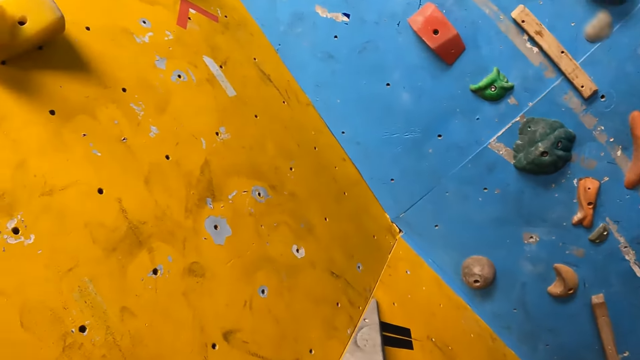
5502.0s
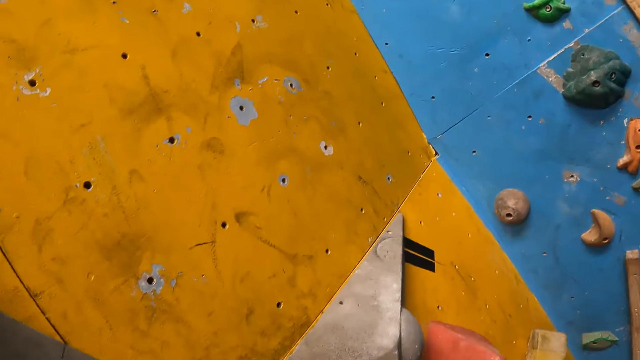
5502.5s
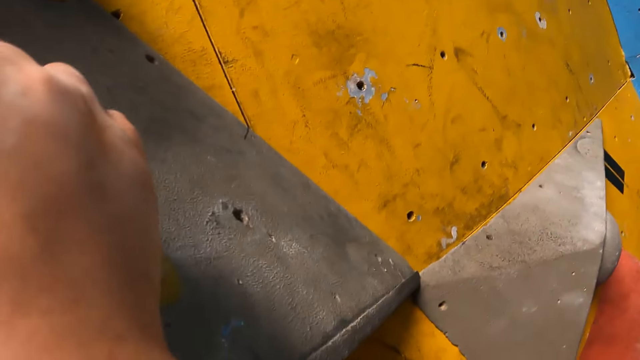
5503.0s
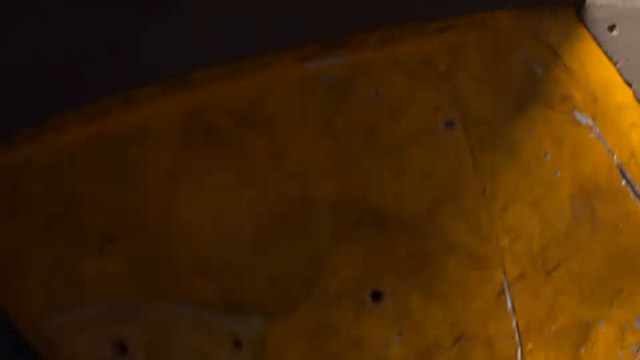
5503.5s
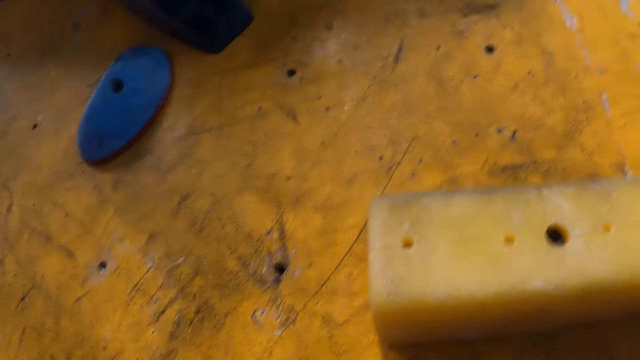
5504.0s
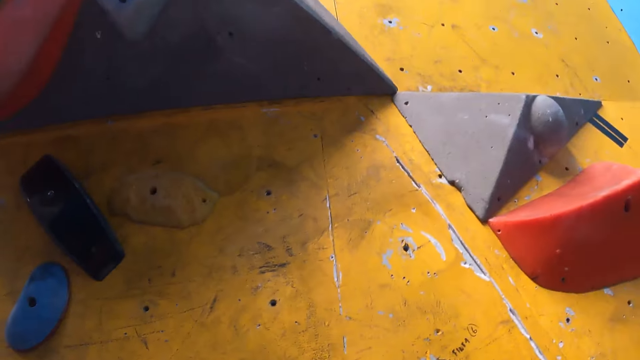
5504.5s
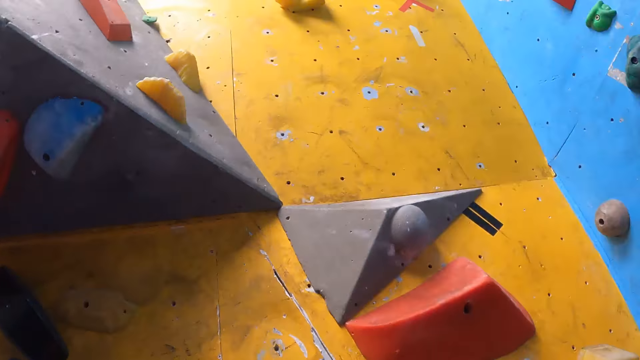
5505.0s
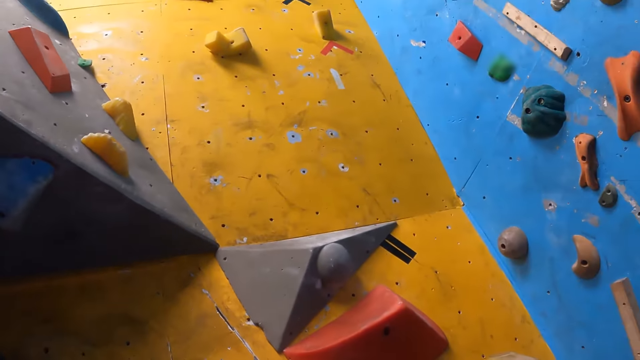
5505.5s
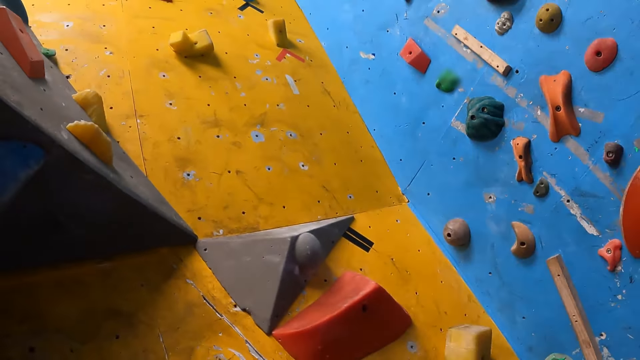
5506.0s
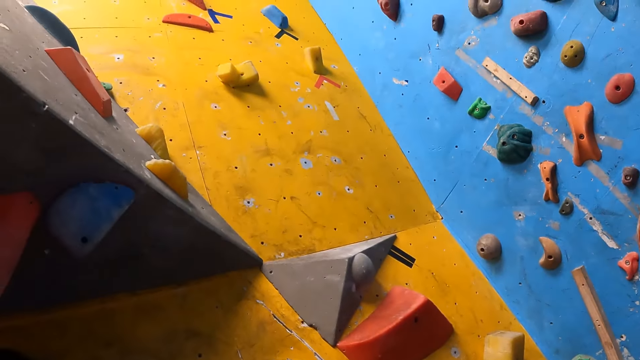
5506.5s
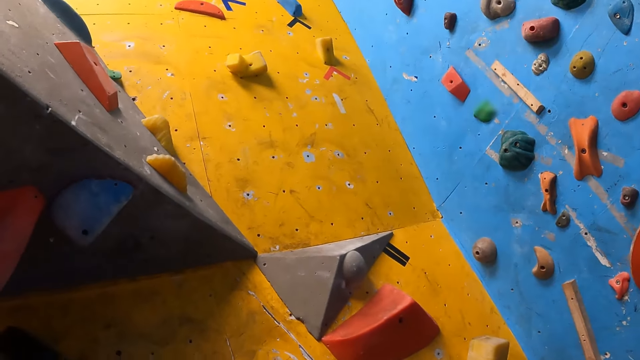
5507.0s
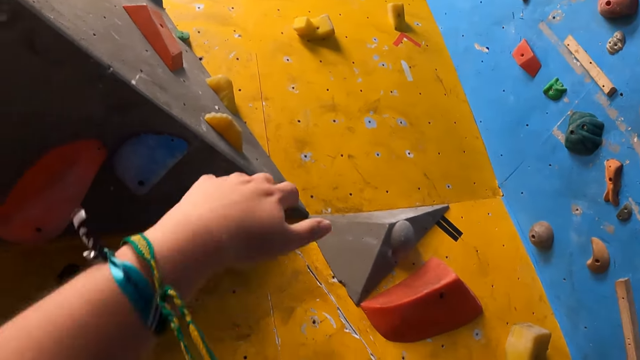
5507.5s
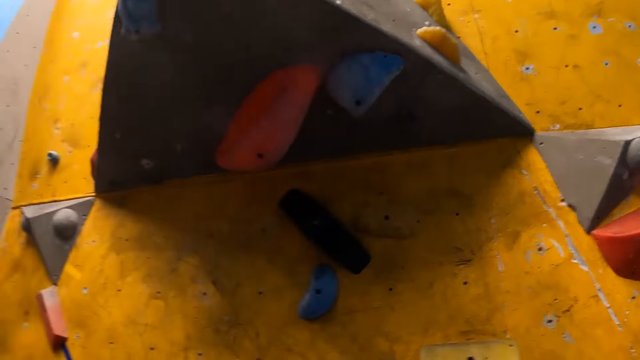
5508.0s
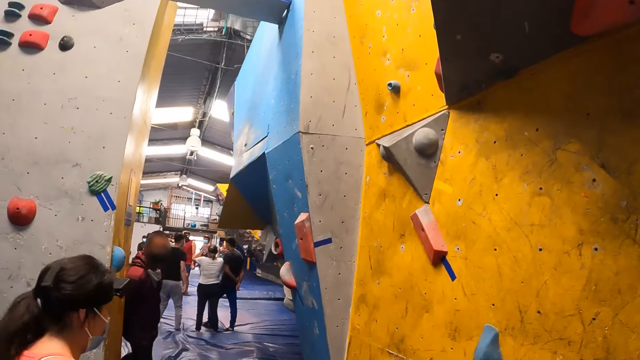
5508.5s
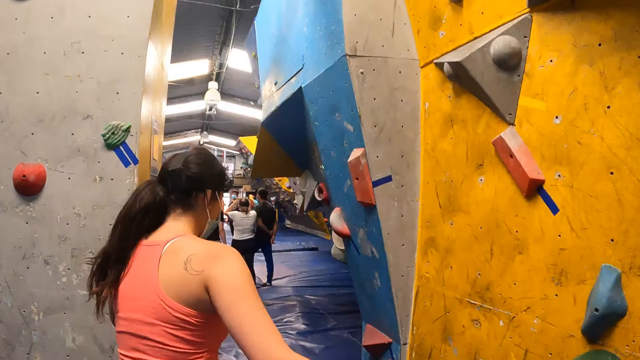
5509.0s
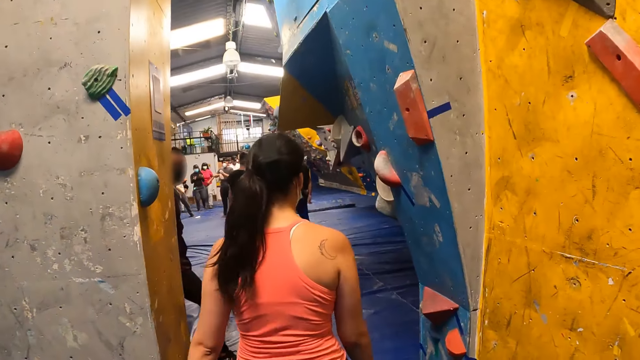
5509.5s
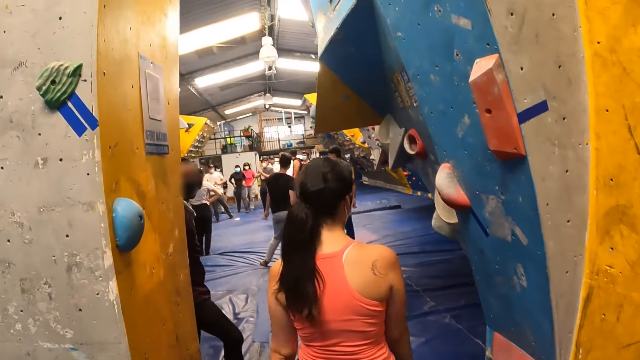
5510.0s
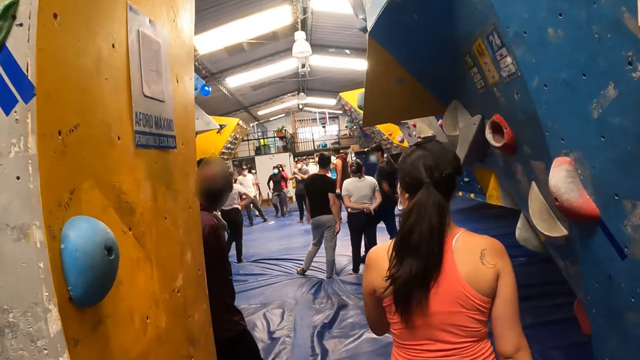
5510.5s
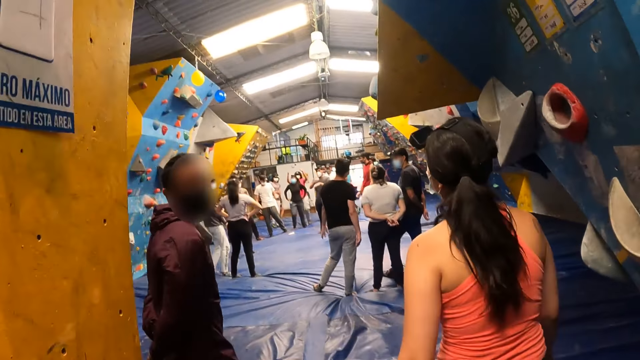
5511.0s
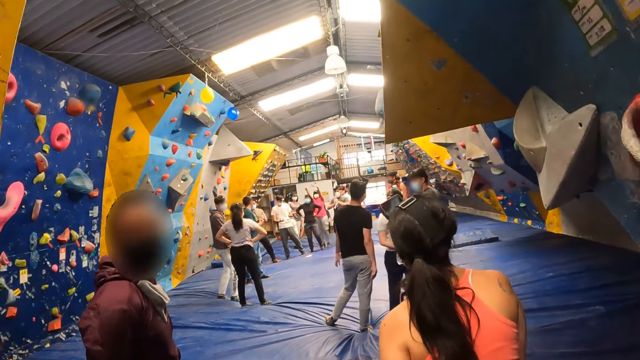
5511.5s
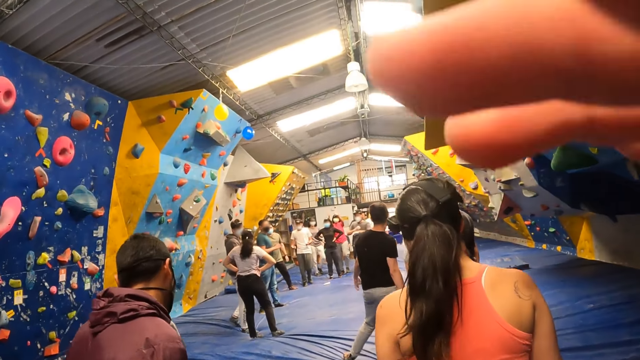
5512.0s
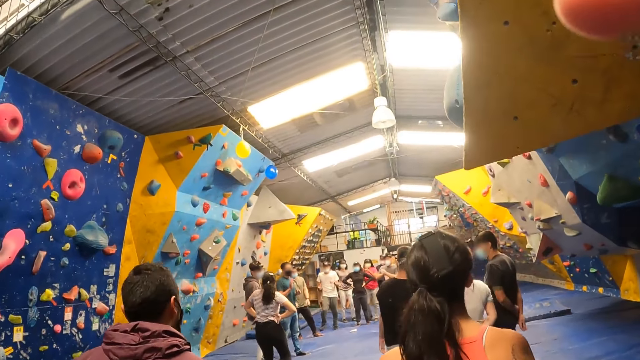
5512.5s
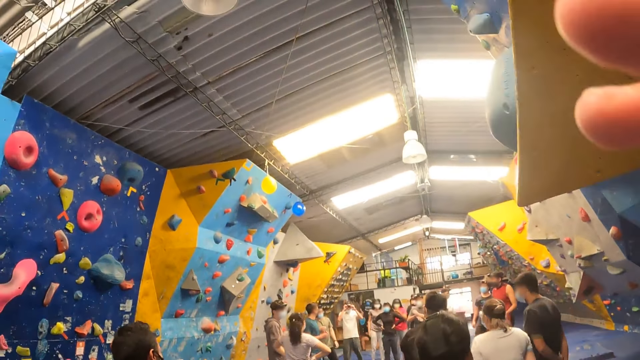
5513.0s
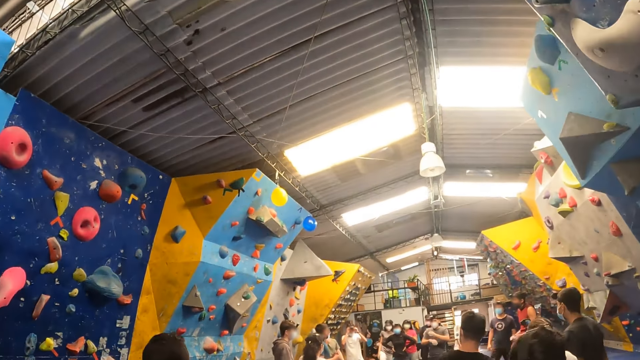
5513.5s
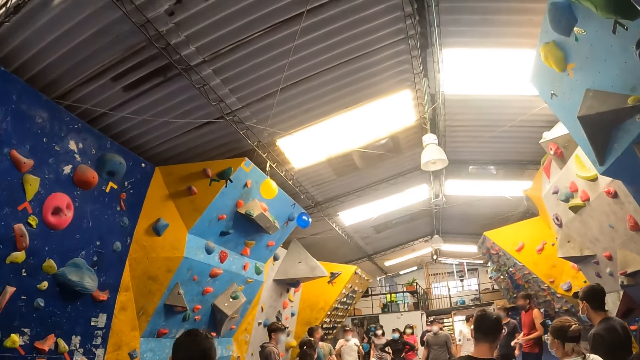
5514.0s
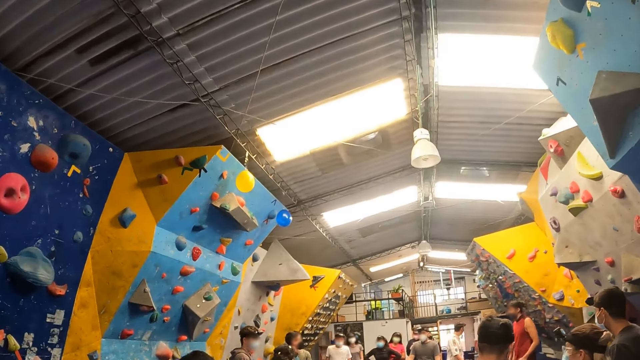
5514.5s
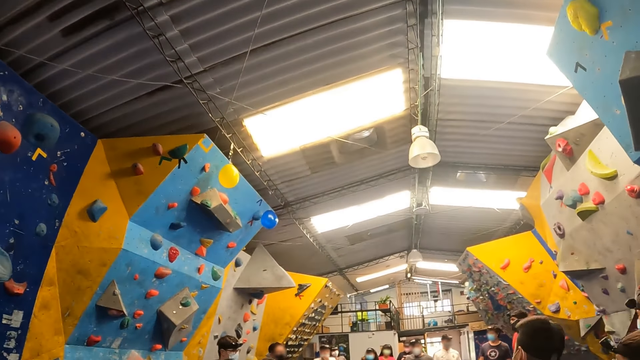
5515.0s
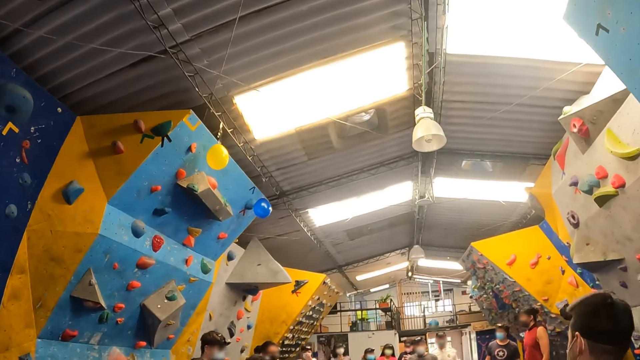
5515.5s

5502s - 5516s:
The camera wearer jumps down from the slab climbing wall. The woman walks in front of the camera wearer. The camera wearer walks into an indoor climbing gym. She raises her right hand to her head.

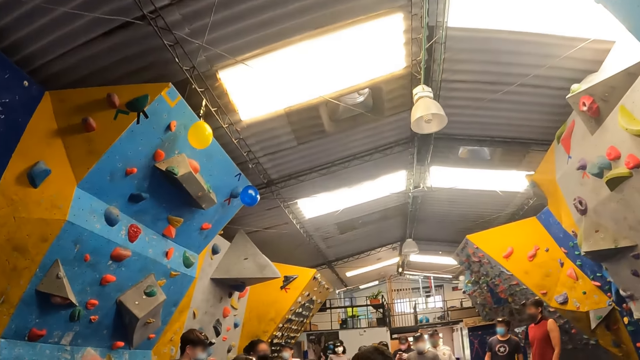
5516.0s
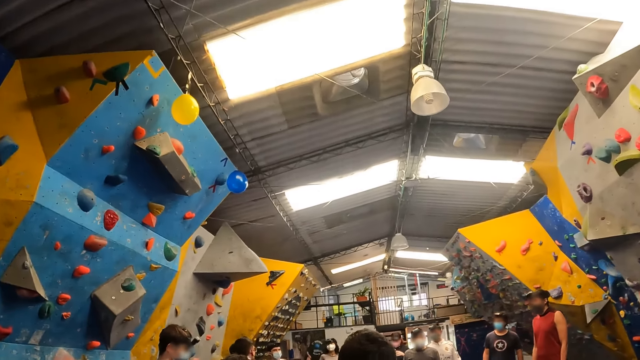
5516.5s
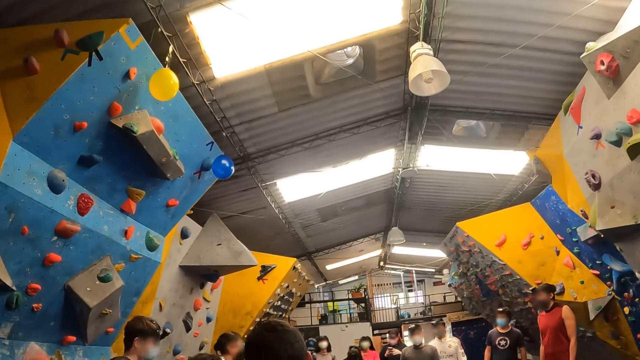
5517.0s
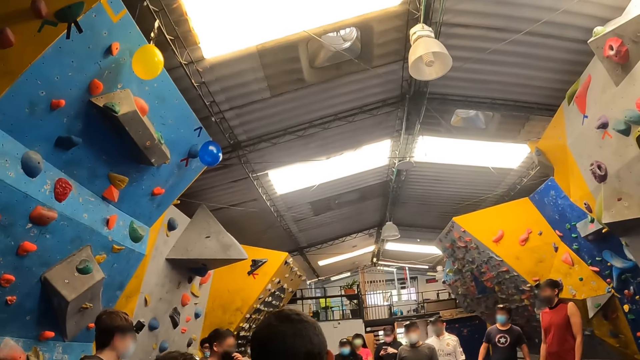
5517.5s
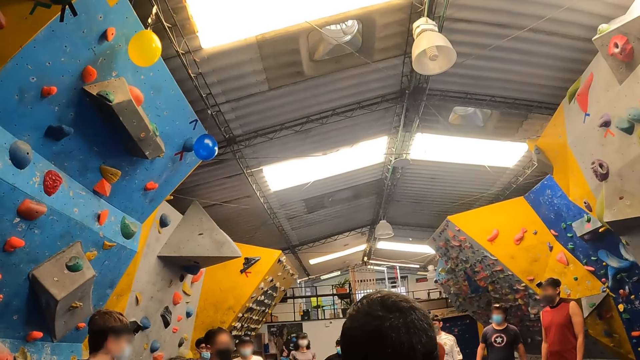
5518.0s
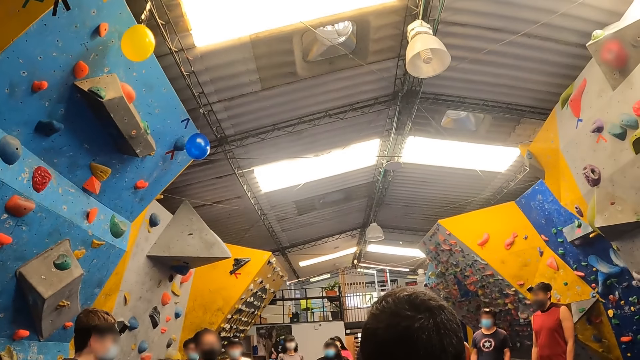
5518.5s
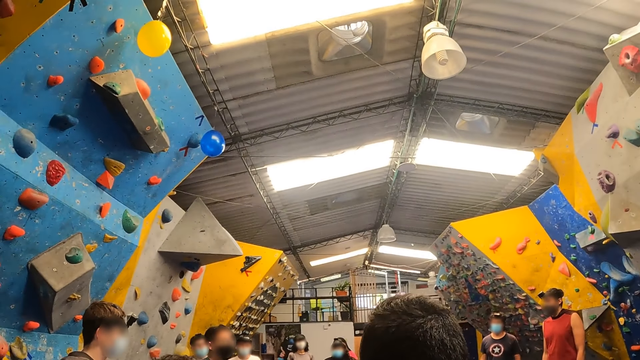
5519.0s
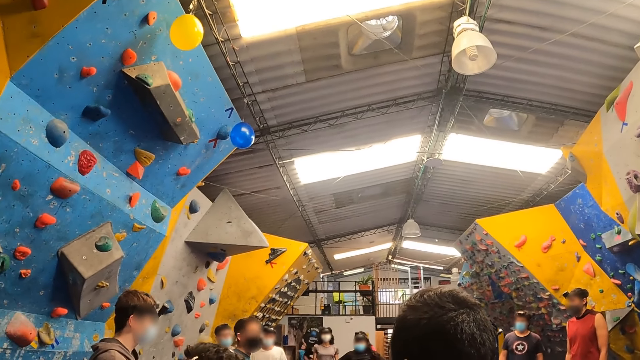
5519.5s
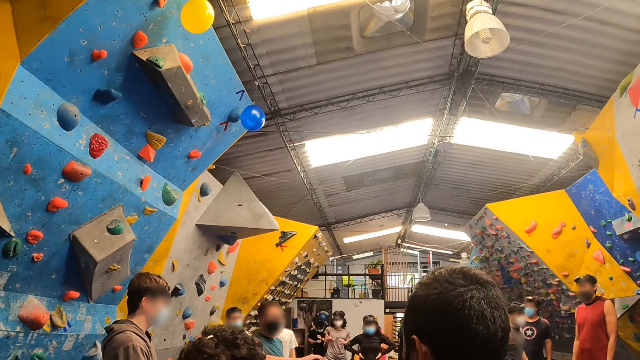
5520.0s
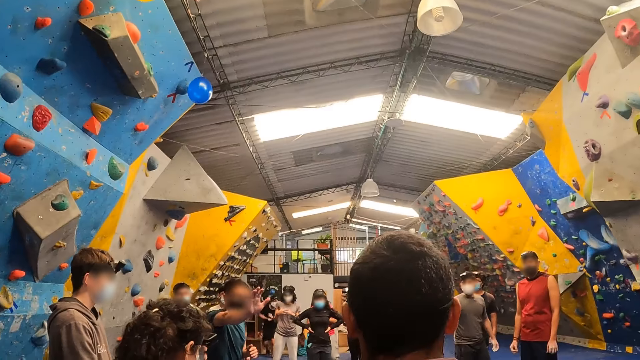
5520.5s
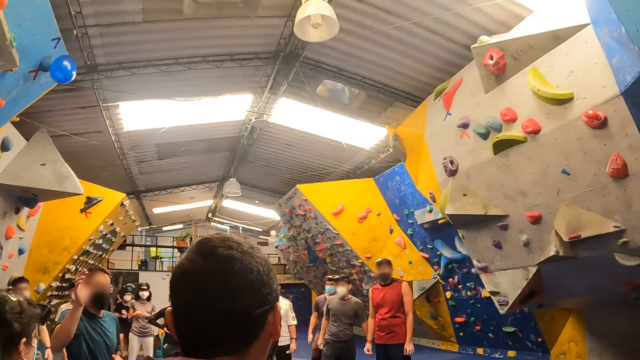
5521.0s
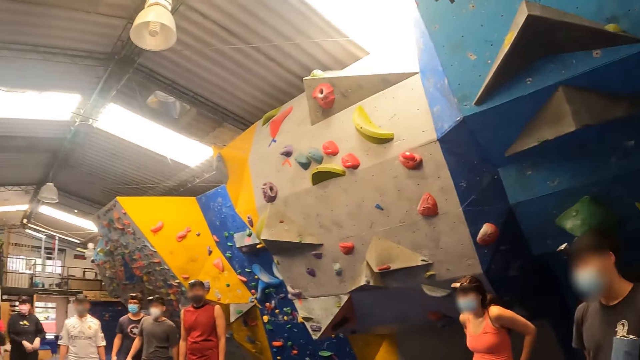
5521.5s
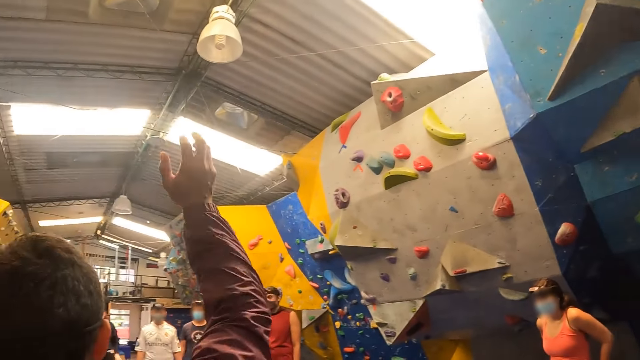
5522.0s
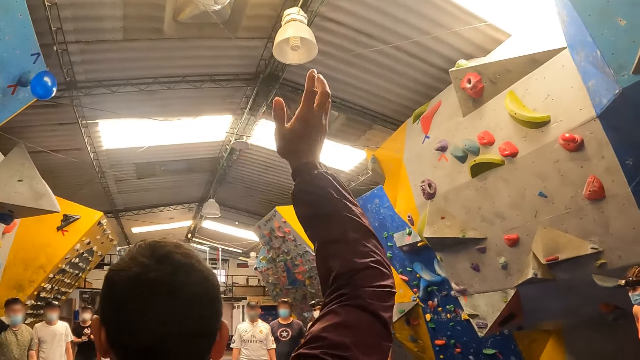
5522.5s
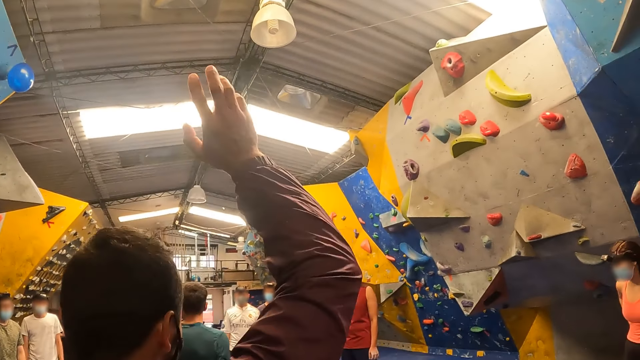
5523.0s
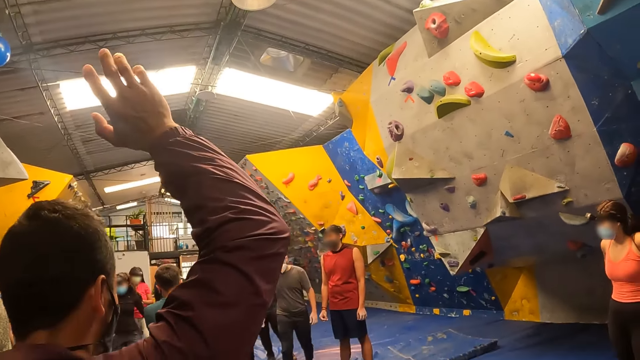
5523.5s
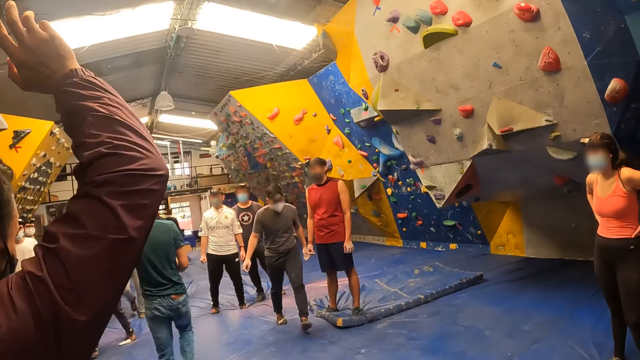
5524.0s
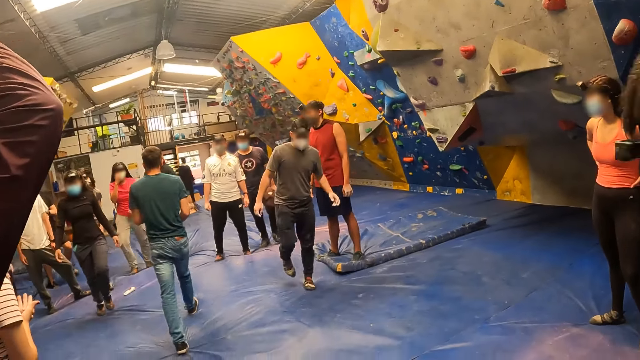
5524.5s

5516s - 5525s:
The instructor interacts with the camera wearer and a group of people. The man raises his right hand.
